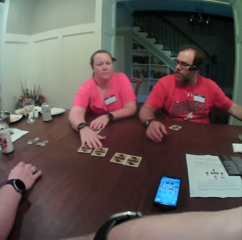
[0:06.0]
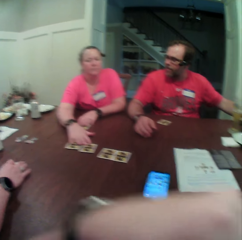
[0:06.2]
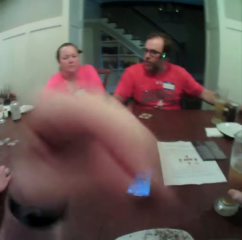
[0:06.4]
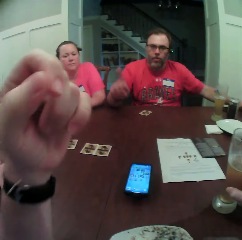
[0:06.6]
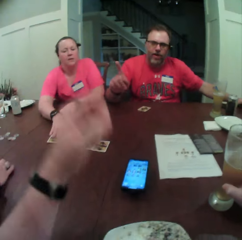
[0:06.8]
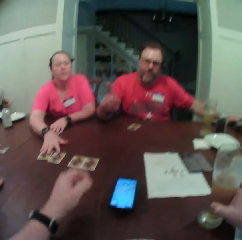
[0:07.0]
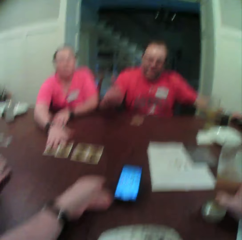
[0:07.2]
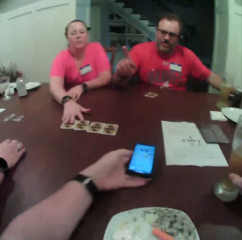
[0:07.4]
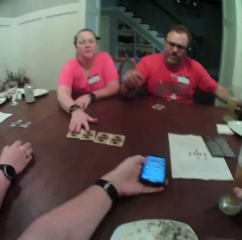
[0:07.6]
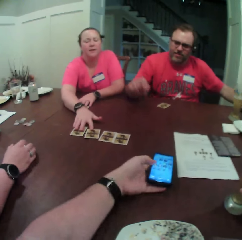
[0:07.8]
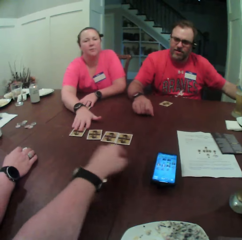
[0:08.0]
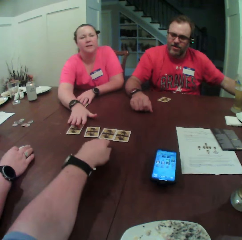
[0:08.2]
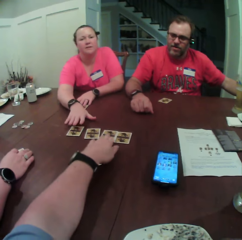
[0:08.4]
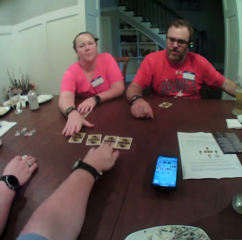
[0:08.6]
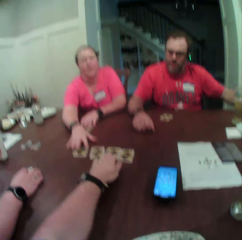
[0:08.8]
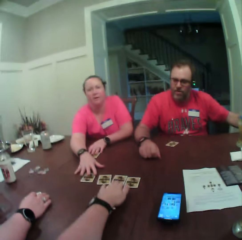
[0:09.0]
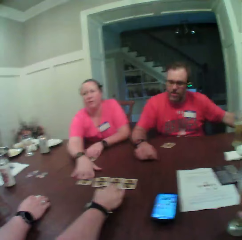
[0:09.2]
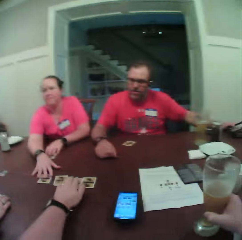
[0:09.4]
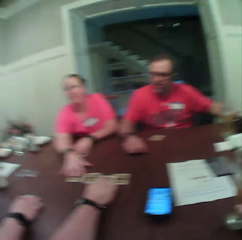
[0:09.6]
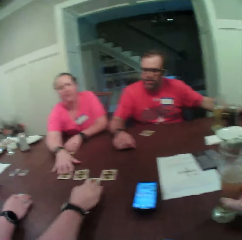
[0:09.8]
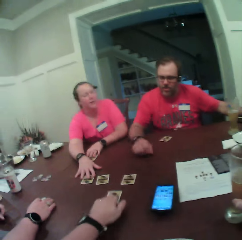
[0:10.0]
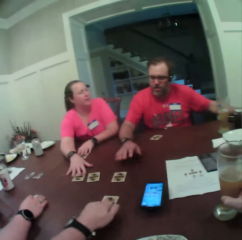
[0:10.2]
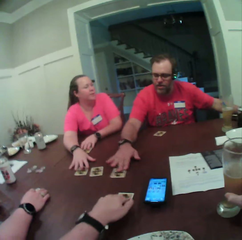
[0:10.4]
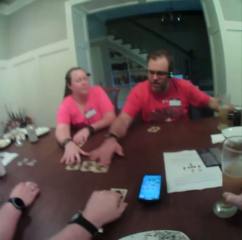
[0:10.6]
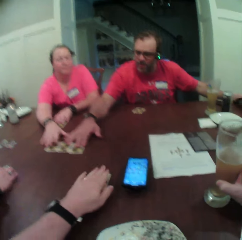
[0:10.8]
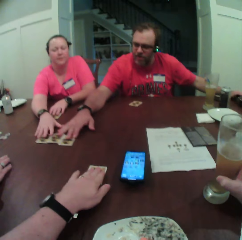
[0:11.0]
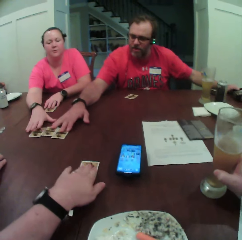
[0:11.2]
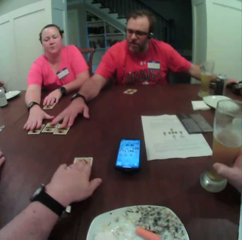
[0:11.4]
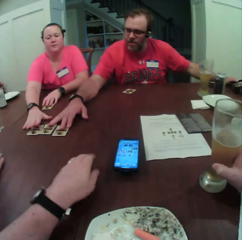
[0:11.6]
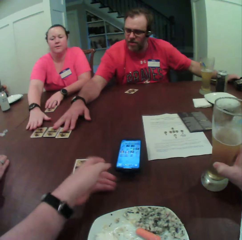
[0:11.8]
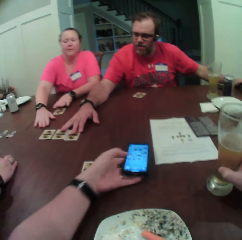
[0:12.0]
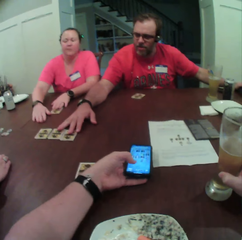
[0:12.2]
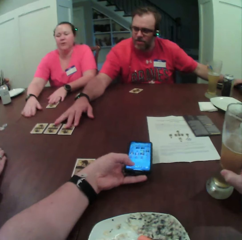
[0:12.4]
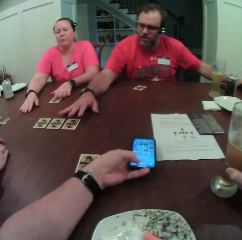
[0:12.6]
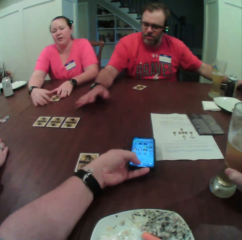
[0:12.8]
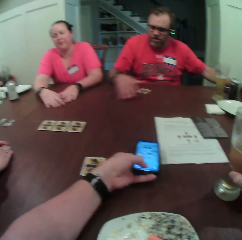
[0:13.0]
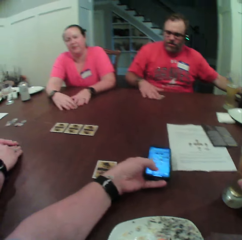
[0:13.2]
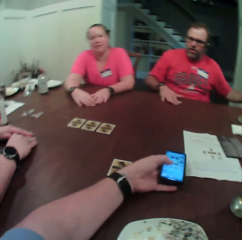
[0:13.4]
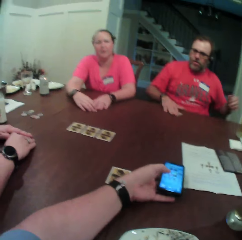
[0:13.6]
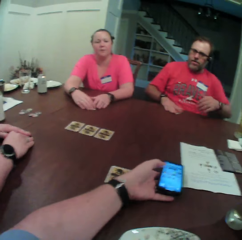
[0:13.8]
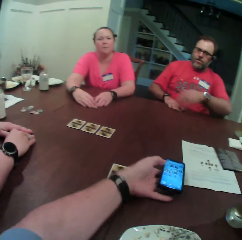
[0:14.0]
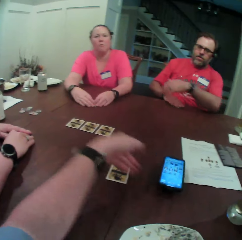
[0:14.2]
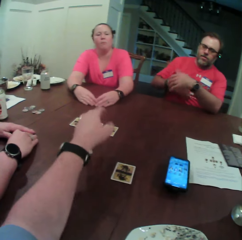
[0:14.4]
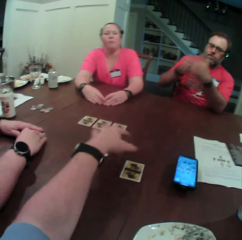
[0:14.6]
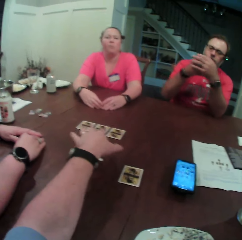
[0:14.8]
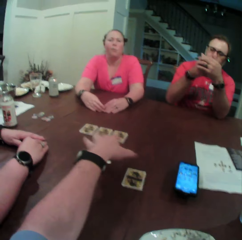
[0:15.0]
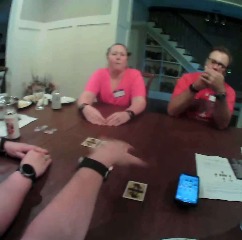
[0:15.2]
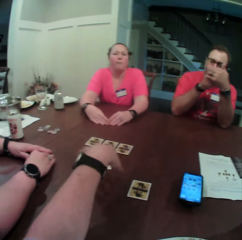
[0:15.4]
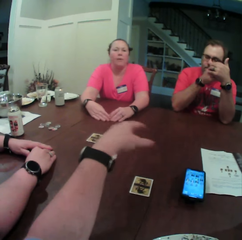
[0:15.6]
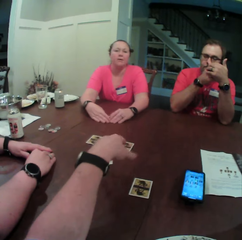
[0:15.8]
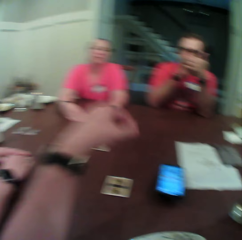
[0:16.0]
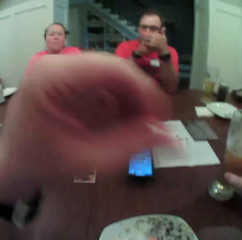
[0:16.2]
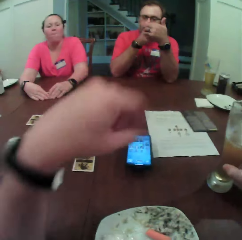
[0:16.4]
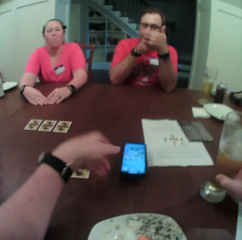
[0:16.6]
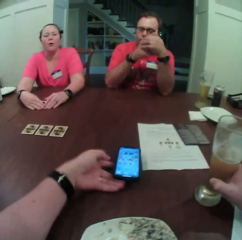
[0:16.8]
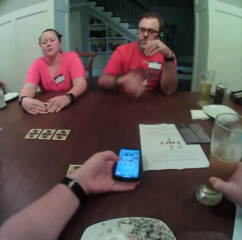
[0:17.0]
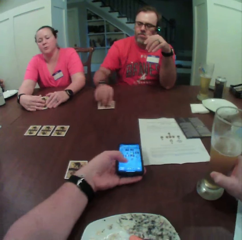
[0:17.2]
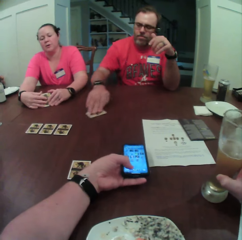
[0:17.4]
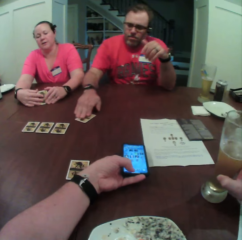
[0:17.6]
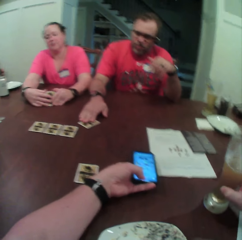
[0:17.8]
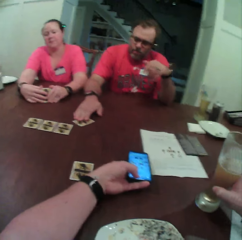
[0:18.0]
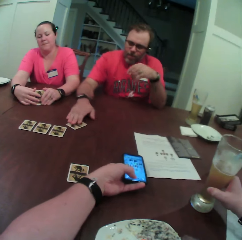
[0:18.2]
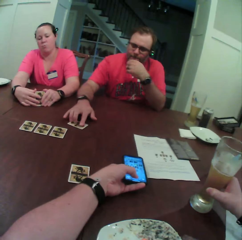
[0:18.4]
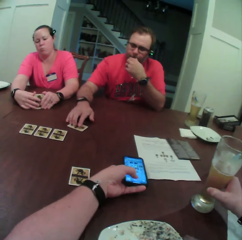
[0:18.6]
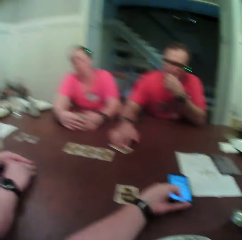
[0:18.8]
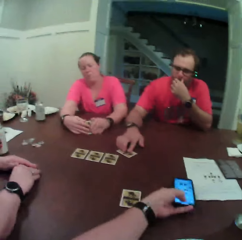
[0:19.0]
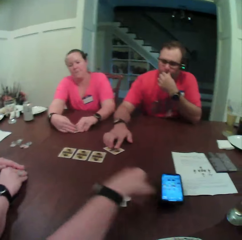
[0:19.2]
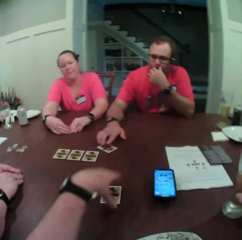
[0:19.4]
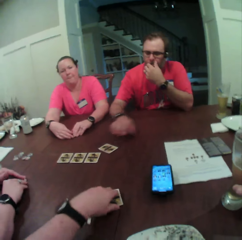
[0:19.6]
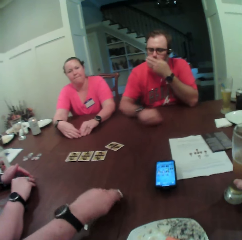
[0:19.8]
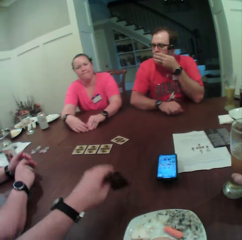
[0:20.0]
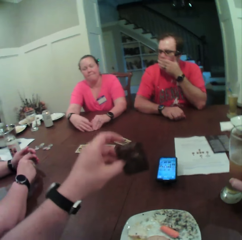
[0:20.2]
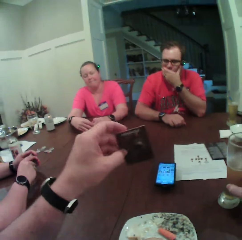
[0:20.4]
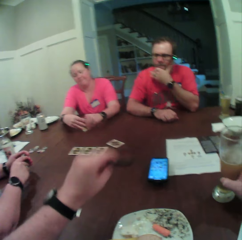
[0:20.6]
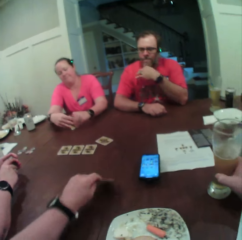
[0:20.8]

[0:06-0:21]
The camera wearer raises his left hand. He shifts a phone on the table with his left hand. He moves a card on the table with his left hand. A man moves the card on the table with his right hand. Another man touches the cards on the table. The camera wearer holds the phone on the table with his left hand. He presses the phone on the table with his left hand. The first man picks up the card on the table with his right hand. A woman touches the card on the table with both hands. The camera wearer presses the phone on the table with his left hand. The first man drops the card on the table with his right hand and moves the card on the table with his right hand. The first man touches his mouth with his left hand. The camera wearer picks up the card on the table with his left hand.

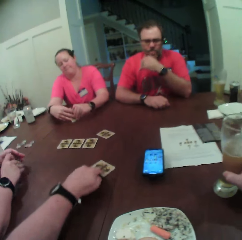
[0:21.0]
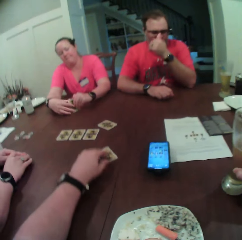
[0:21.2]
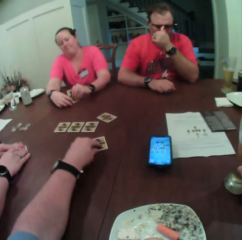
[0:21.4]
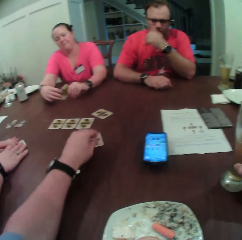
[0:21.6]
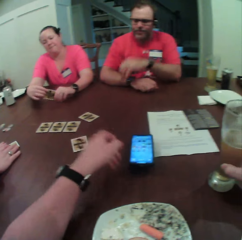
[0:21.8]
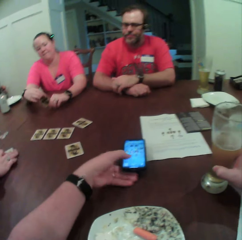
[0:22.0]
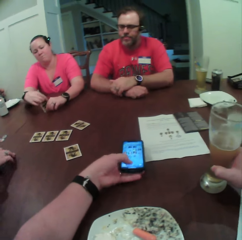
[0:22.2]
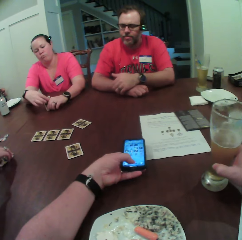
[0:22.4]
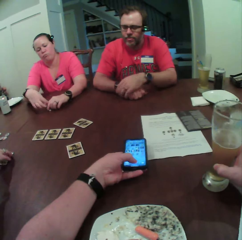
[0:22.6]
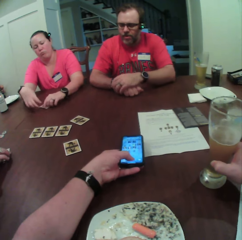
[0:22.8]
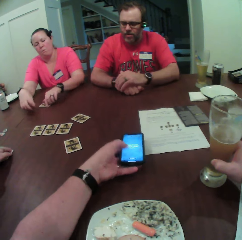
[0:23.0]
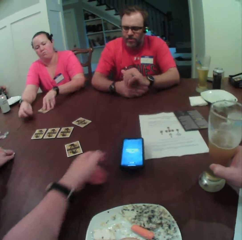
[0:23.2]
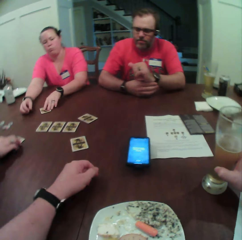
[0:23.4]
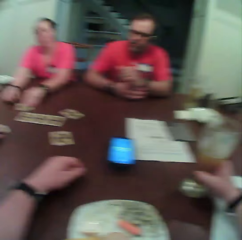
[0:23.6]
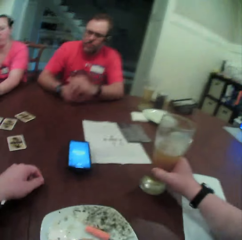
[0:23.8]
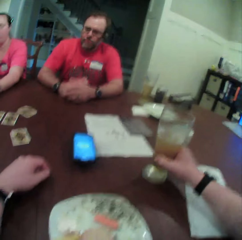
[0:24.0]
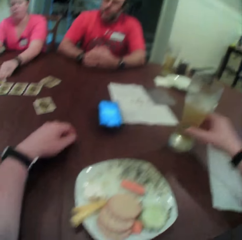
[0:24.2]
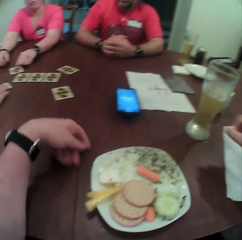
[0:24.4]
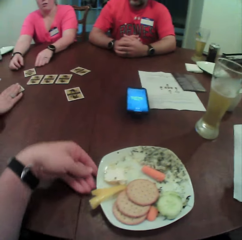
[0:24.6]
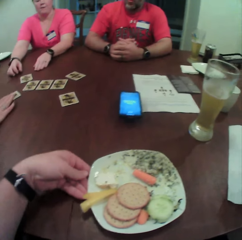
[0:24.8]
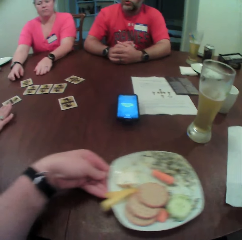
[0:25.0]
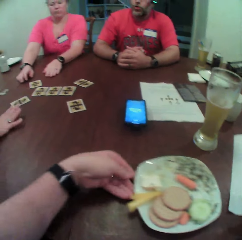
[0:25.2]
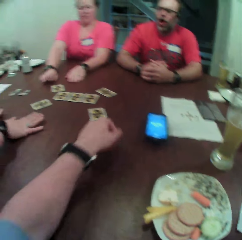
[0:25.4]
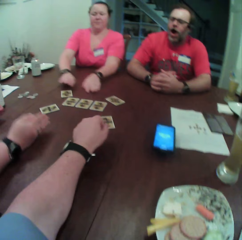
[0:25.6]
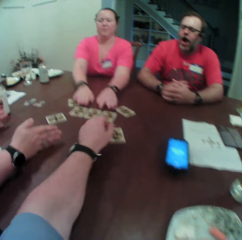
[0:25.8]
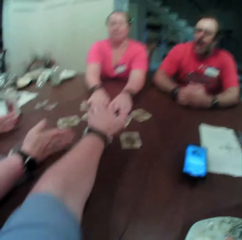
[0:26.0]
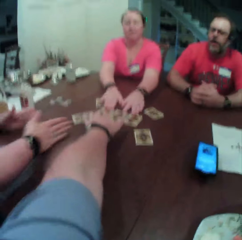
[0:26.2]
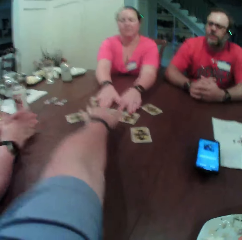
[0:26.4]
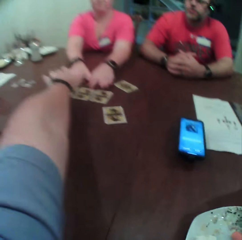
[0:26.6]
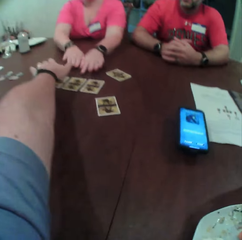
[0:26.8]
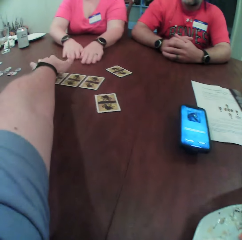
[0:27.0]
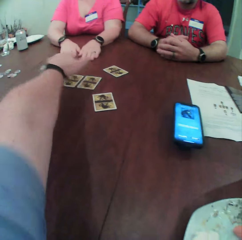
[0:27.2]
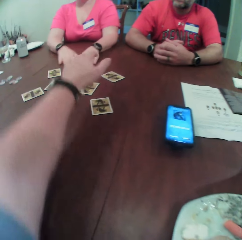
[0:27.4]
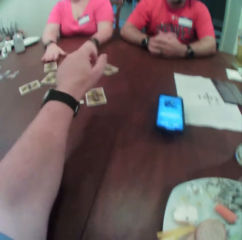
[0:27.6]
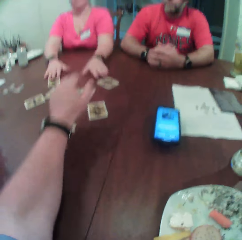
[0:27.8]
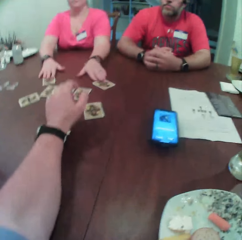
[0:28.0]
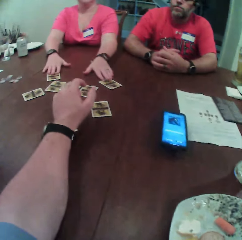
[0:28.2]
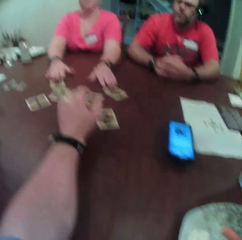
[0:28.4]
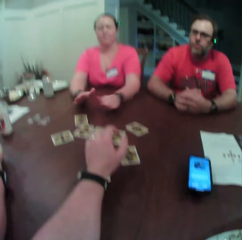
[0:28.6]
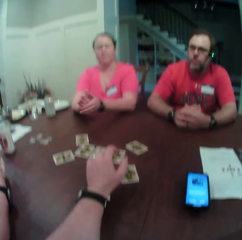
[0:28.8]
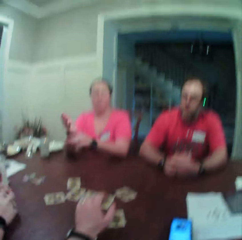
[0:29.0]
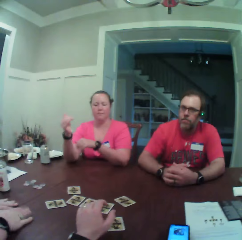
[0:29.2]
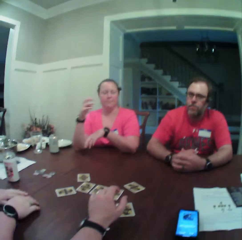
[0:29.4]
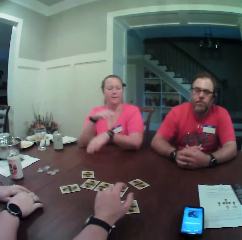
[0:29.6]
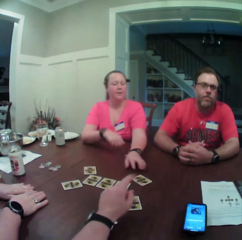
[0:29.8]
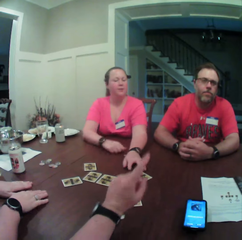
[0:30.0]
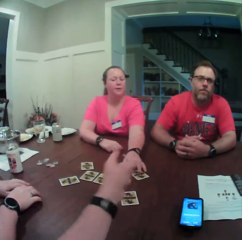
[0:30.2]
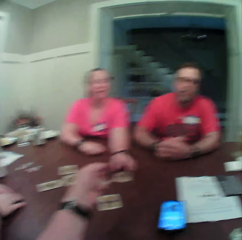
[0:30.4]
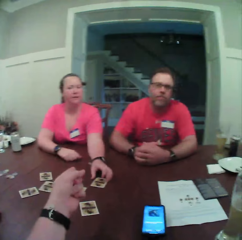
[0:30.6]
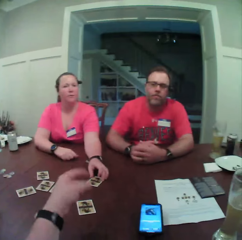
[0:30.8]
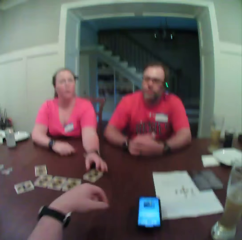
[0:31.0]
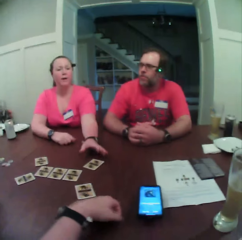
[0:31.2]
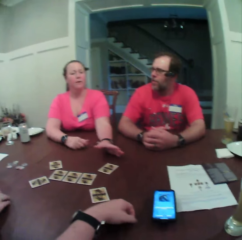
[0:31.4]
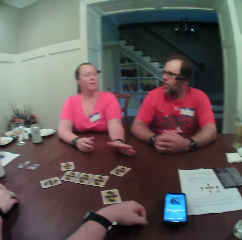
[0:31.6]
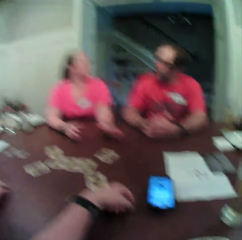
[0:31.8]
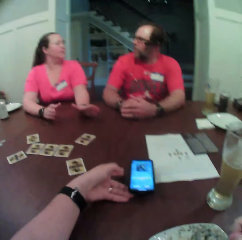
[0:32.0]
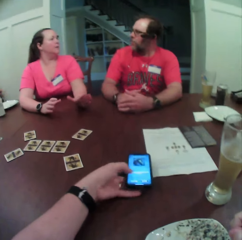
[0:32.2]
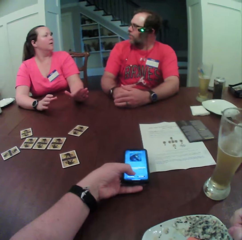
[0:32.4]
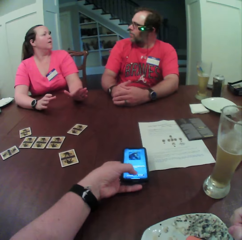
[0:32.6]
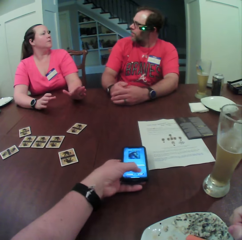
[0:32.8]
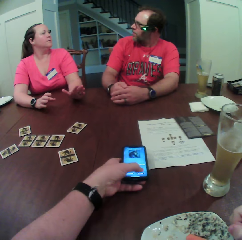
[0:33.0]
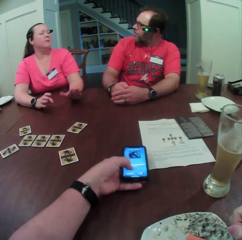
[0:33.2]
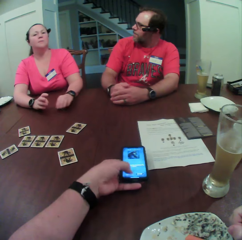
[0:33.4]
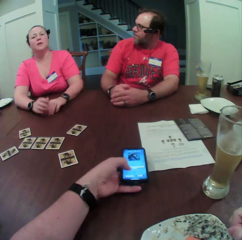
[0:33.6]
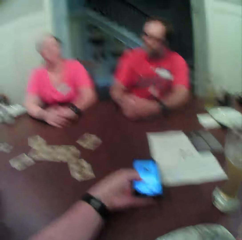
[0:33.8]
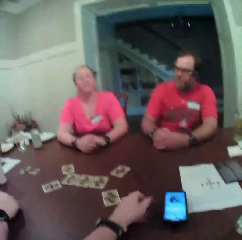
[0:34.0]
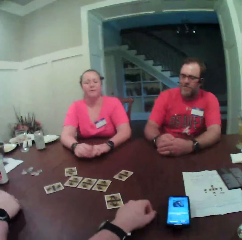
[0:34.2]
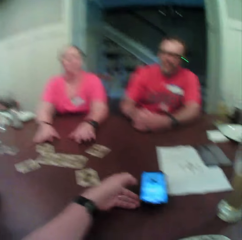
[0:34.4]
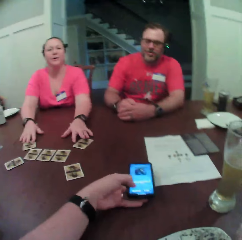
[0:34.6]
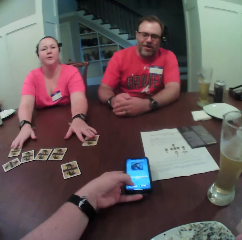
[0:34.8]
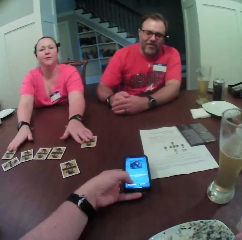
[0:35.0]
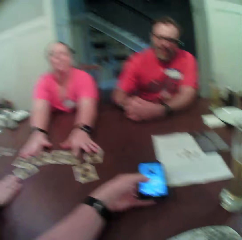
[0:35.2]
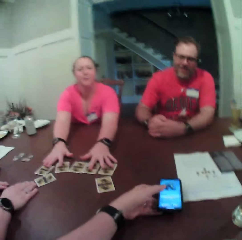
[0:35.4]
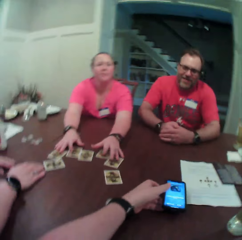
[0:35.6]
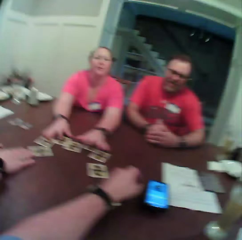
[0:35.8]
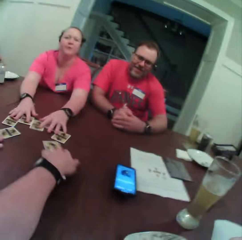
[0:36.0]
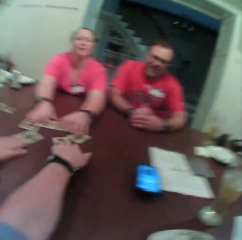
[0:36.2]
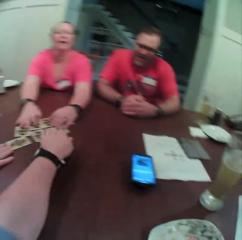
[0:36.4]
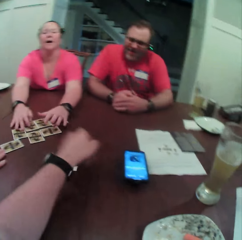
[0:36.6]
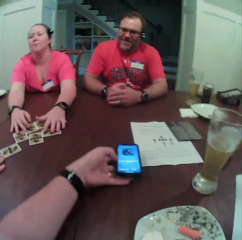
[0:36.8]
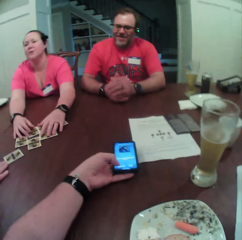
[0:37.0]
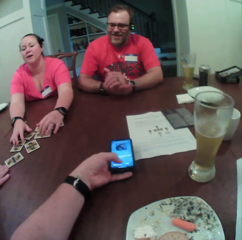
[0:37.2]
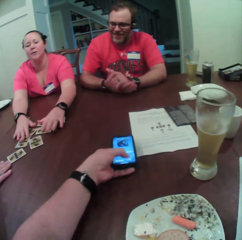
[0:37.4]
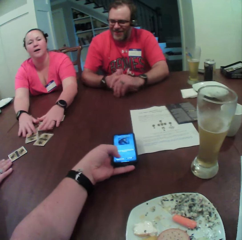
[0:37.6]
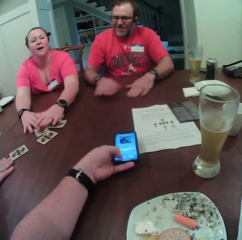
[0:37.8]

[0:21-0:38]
A woman checks the card with both hands. The camera wearer drops the card on the table with his left hand. He operates the phone on the table. The woman holds the card with both hands and moves the card on the table with her left hand. The camera wearer holds a glass with the right hand. He shifts a plate on the table with his left hand. He points at the cards. The woman touches the card on the table with both hands. The woman touches the card on the table with her left hand. The camera wearer presses the phone on the table with his left hand. Another woman touches the cards with both hands. The first woman touches the card and arranges the cards on the table with both hands. The camera wearer moves the card on the table with his left hand.
